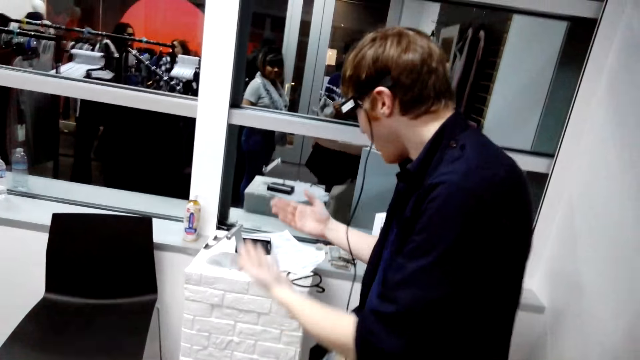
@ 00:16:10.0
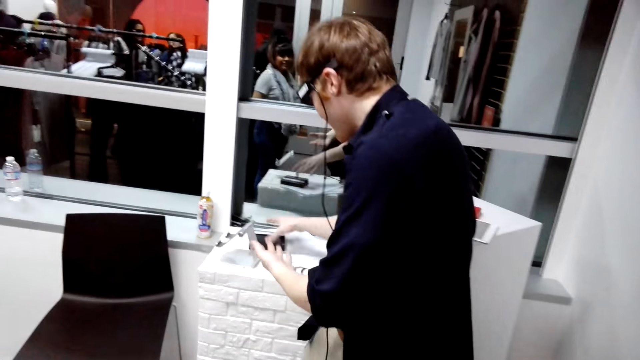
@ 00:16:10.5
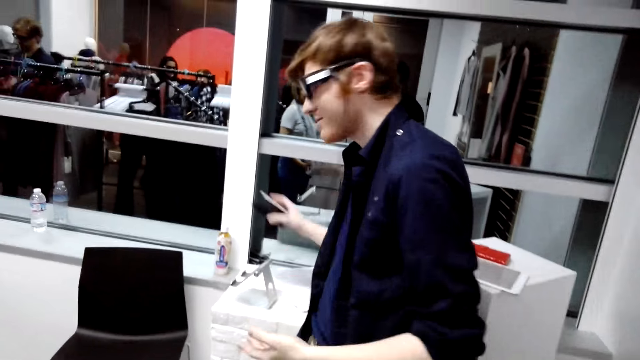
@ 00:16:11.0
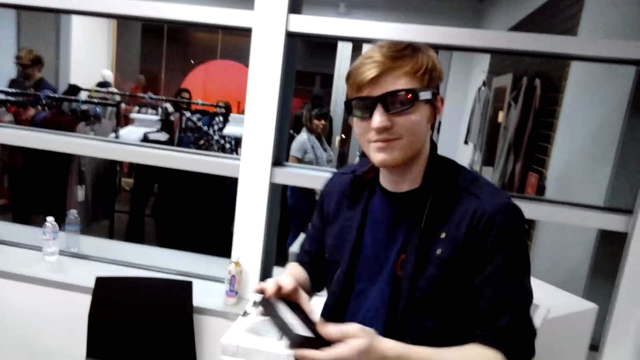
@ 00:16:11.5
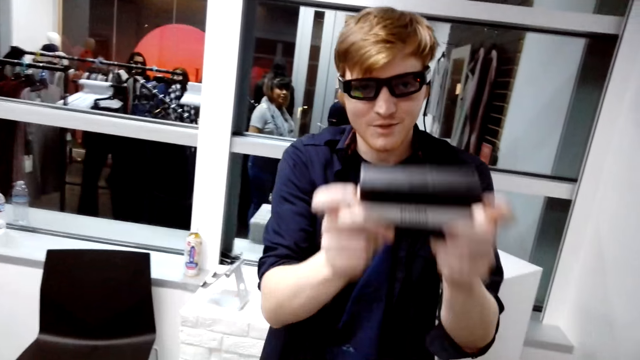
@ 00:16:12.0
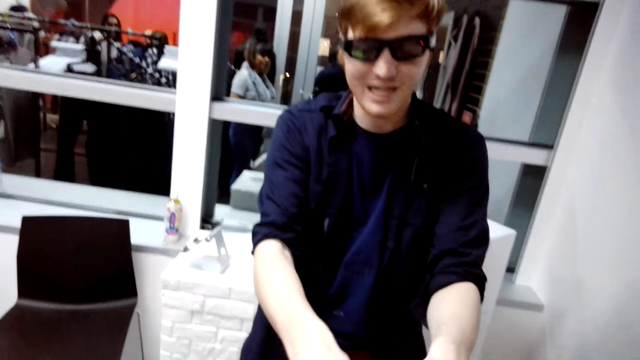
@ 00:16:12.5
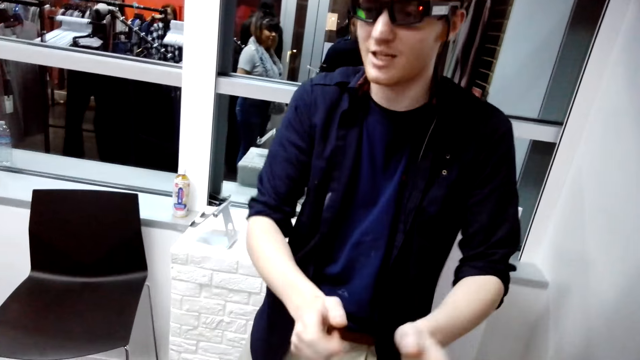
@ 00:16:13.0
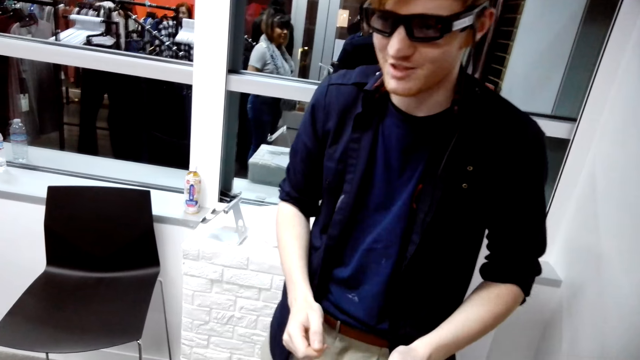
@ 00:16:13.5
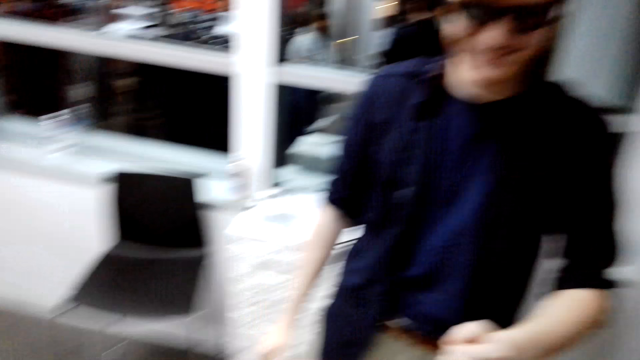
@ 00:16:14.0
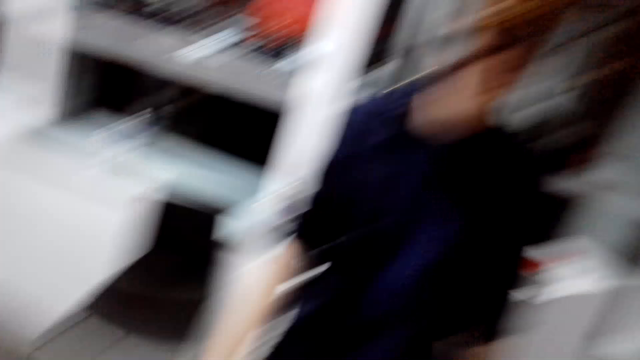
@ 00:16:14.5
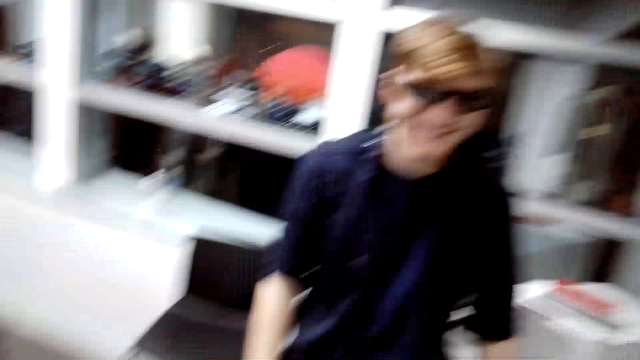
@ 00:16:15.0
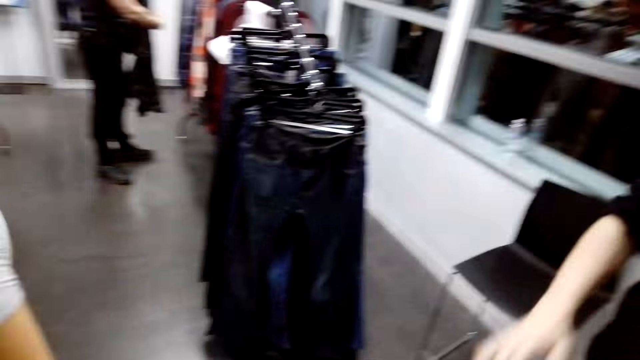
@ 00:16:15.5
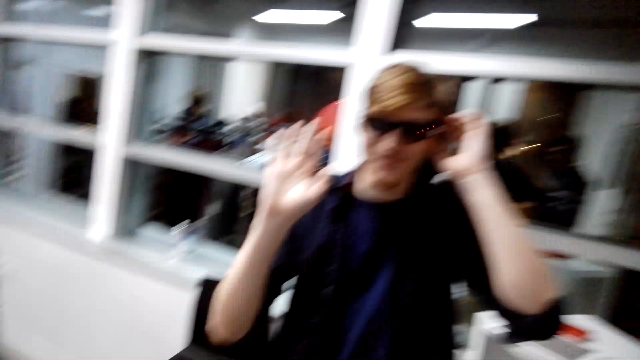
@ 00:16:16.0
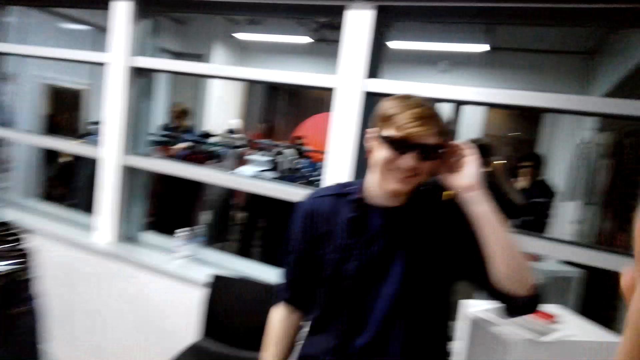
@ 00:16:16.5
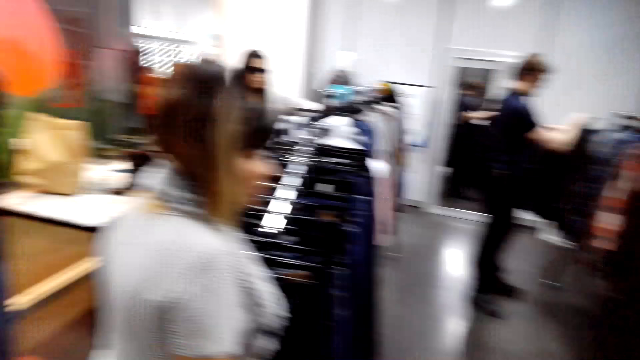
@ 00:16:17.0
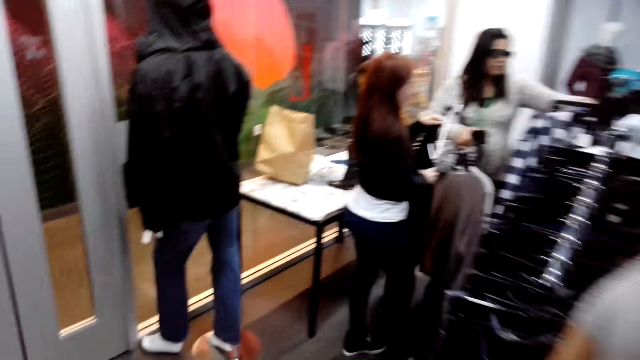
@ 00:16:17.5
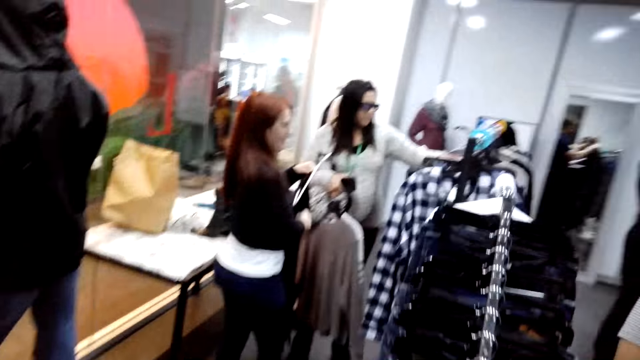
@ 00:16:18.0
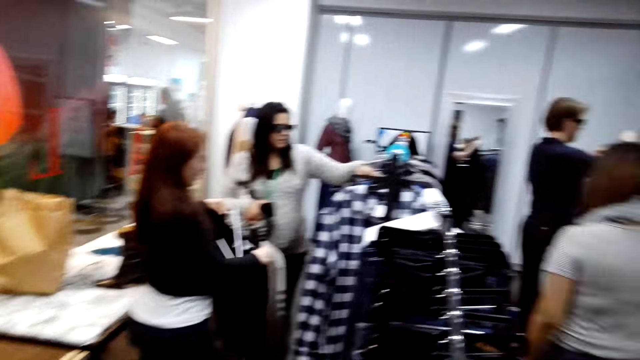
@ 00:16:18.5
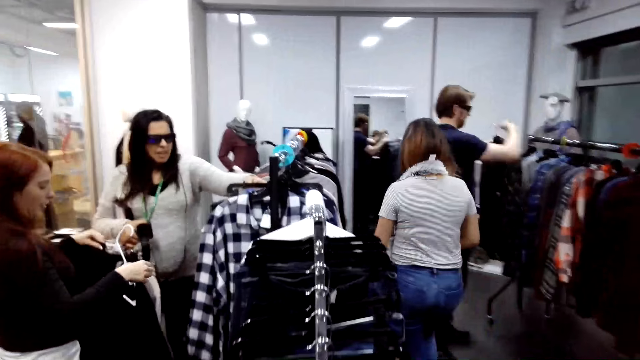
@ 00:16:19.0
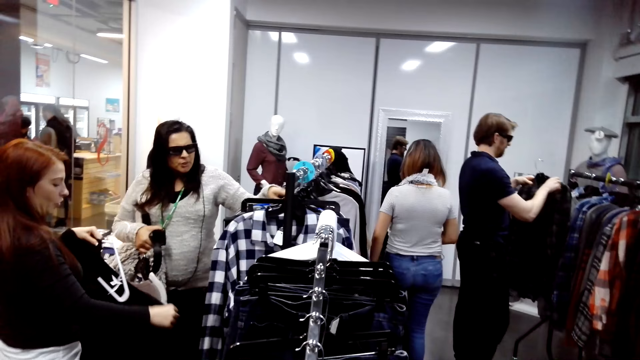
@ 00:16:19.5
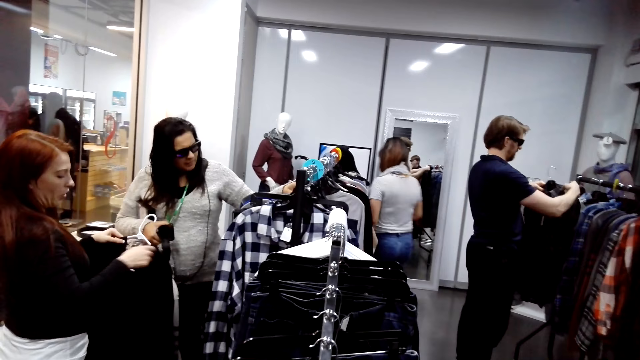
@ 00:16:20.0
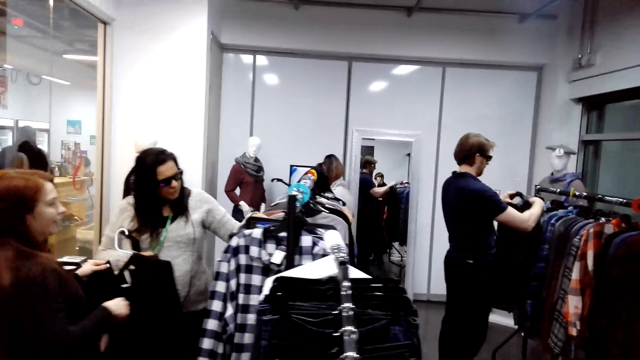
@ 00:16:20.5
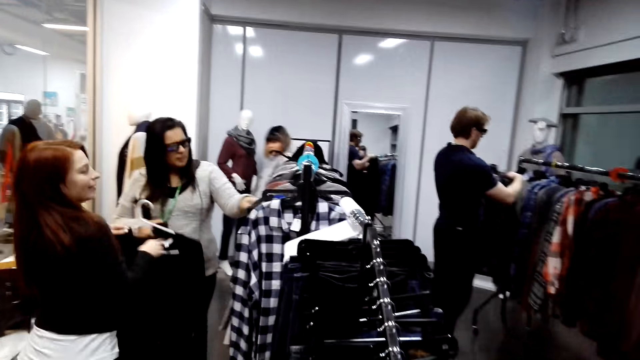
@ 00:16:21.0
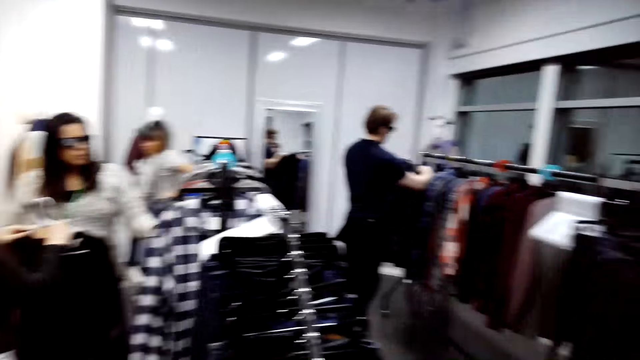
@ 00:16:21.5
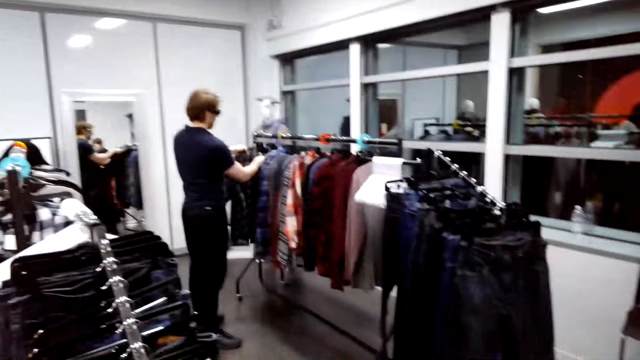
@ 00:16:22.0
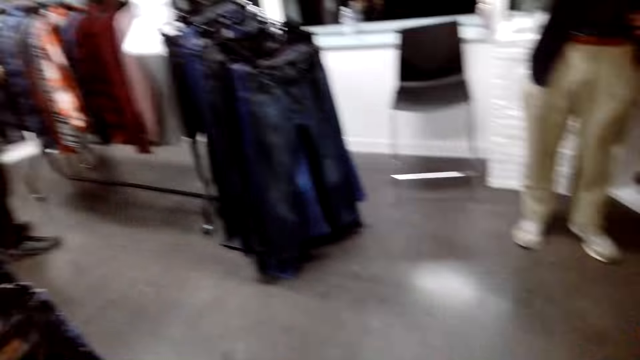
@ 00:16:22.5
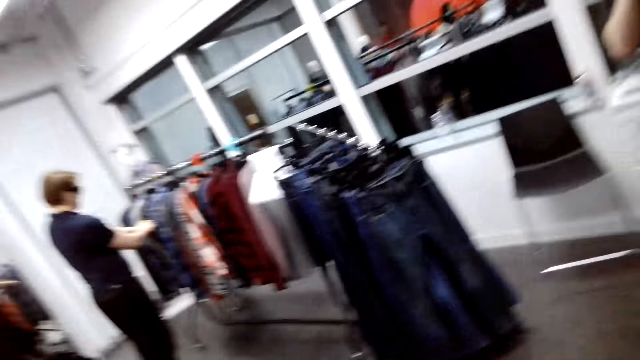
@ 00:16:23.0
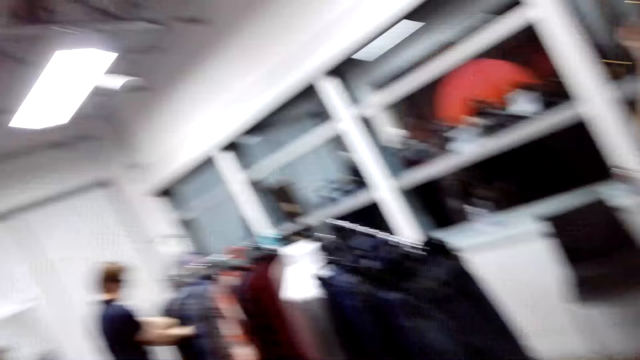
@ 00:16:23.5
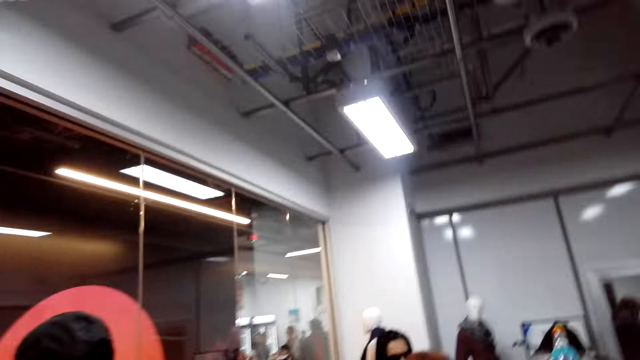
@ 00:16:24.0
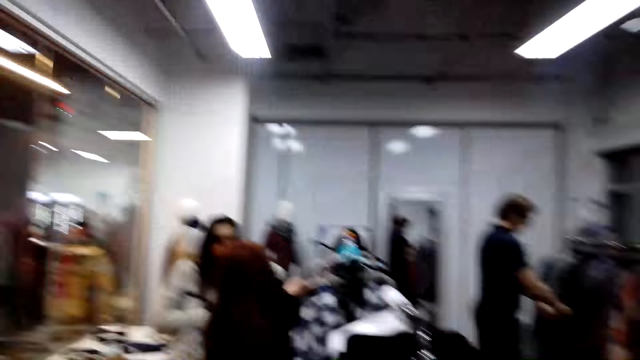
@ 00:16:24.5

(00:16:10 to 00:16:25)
A man picks a box from the stand. The man gives the camera wearer the box. The man talks to the camera wearer. The camera wearer looks around. They turn around. They walk around. They look around the shop. A lady walks around. The camera wearer looks around.

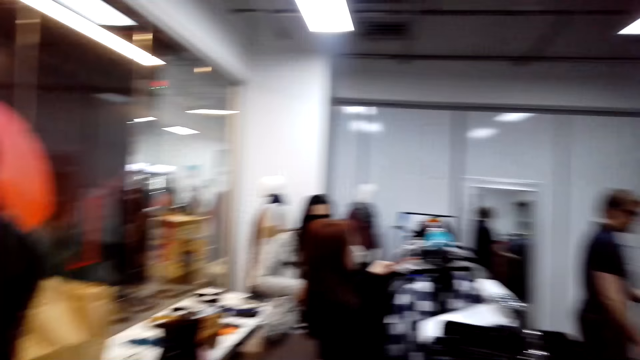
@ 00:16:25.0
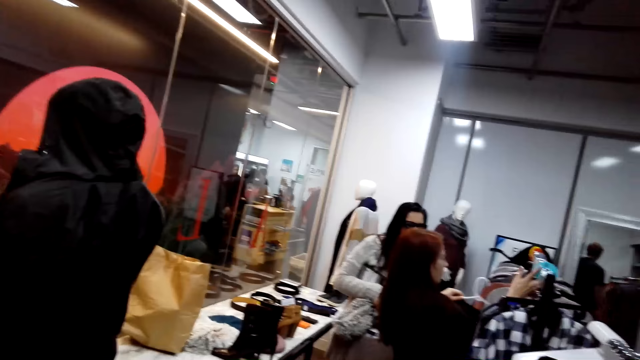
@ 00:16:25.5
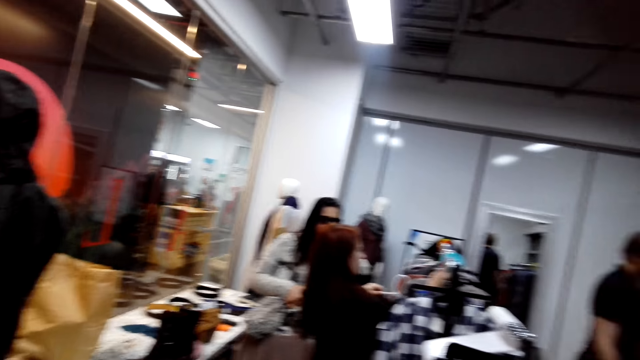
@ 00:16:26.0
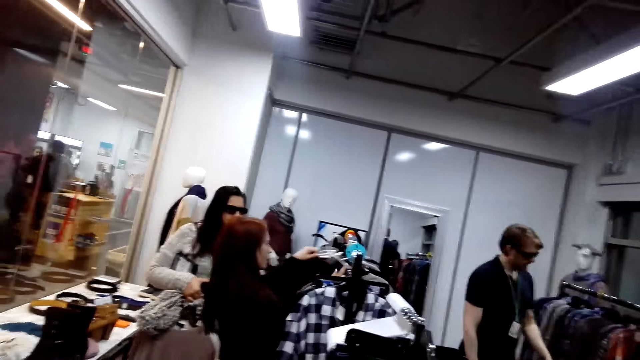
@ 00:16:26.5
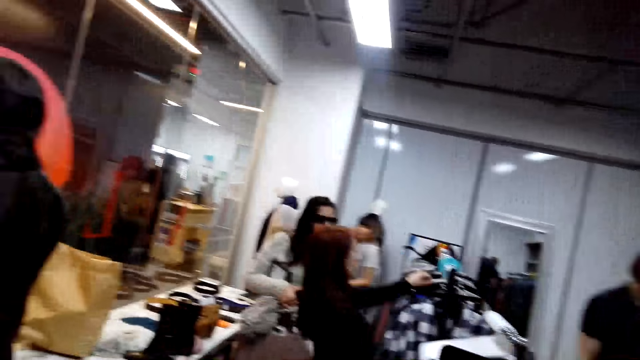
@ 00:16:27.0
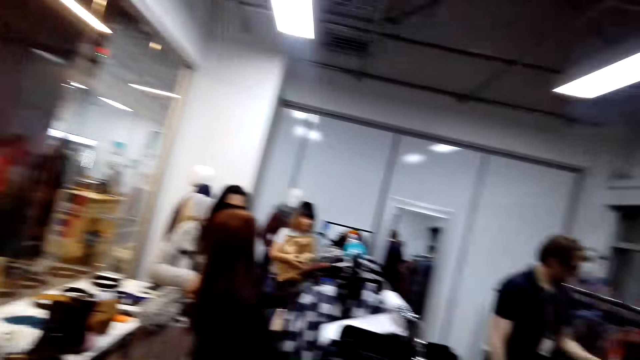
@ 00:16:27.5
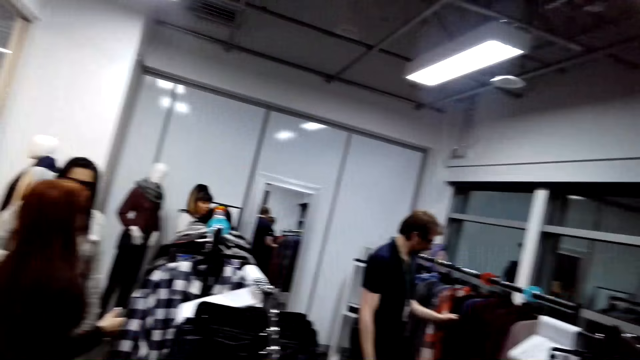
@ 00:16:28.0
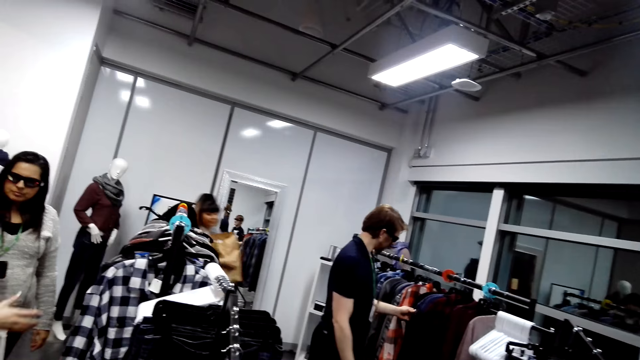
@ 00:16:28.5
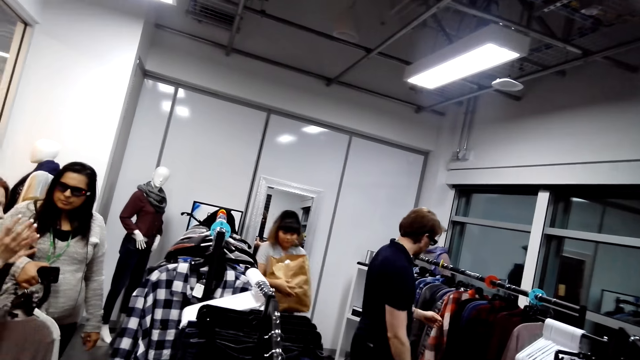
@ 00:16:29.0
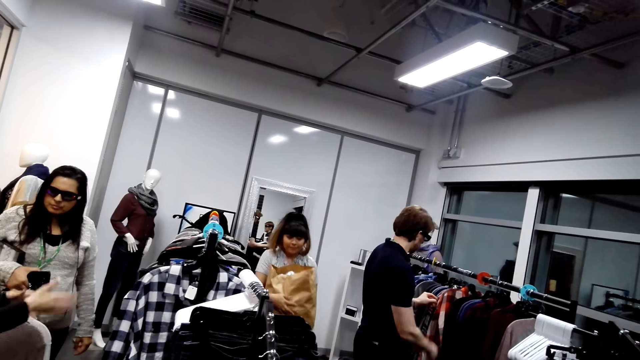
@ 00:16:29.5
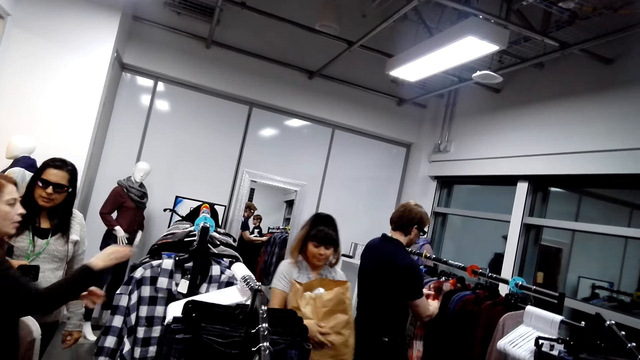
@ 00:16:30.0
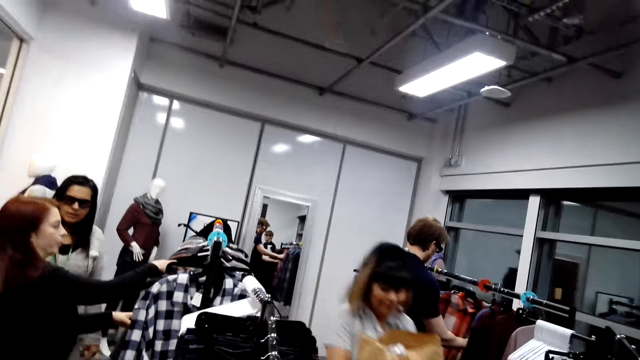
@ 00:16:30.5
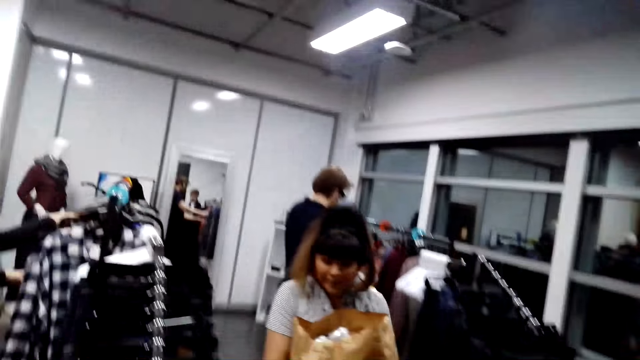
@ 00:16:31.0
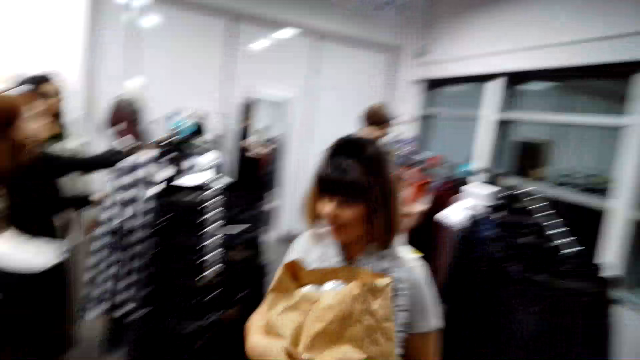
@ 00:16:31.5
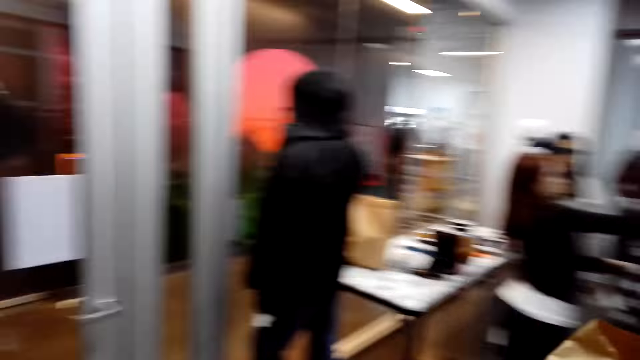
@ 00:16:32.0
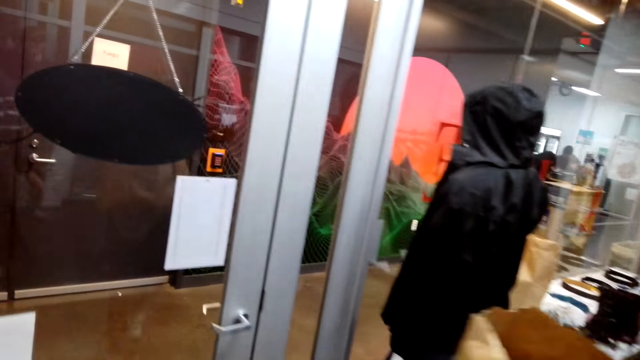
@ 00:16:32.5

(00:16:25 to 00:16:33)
A lady walks around. The lady walks in the shop.
